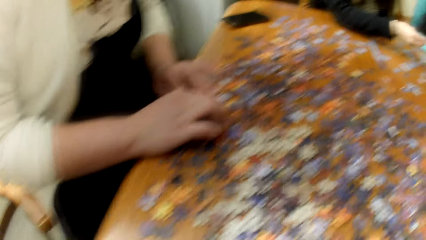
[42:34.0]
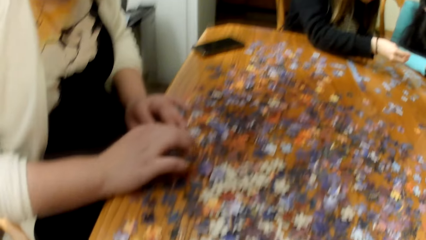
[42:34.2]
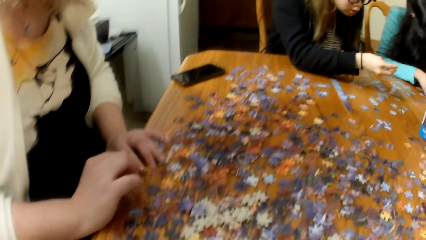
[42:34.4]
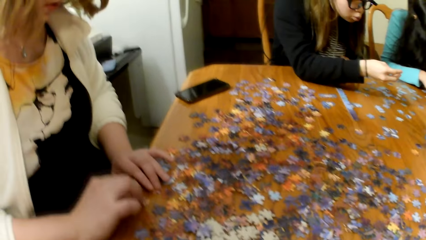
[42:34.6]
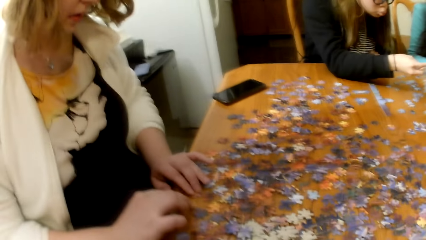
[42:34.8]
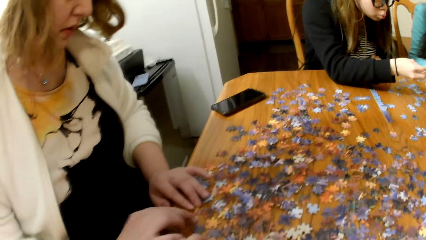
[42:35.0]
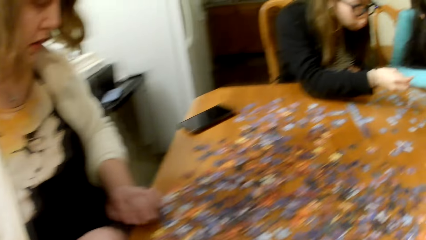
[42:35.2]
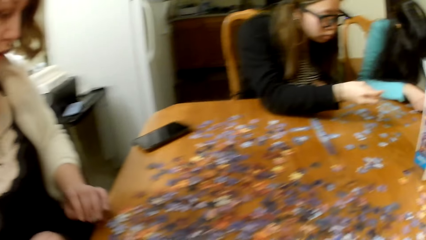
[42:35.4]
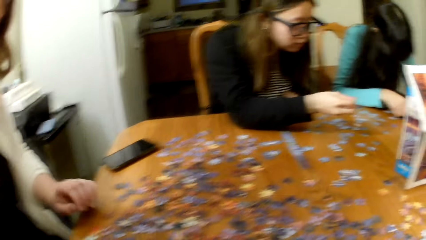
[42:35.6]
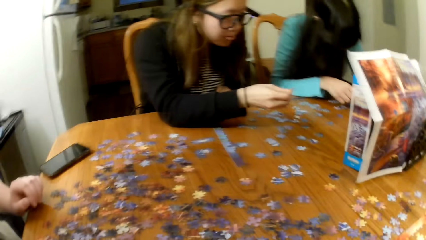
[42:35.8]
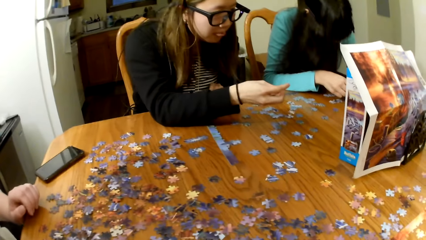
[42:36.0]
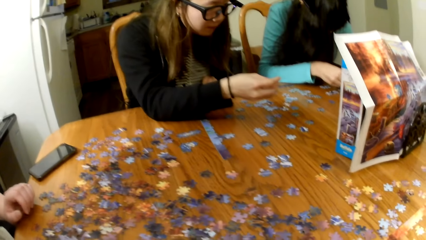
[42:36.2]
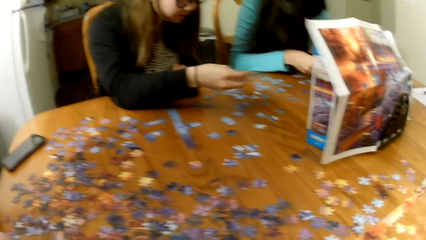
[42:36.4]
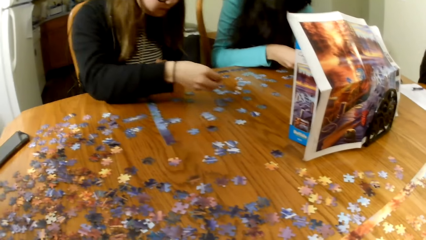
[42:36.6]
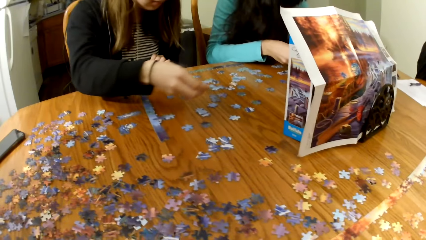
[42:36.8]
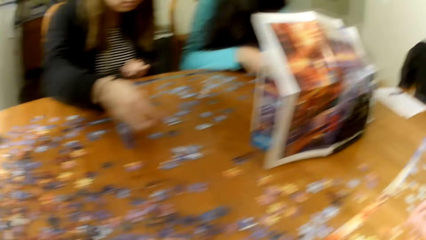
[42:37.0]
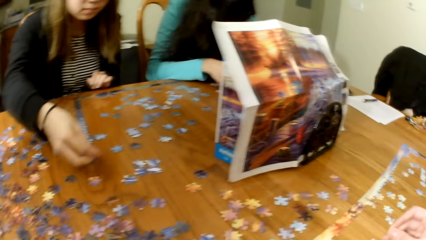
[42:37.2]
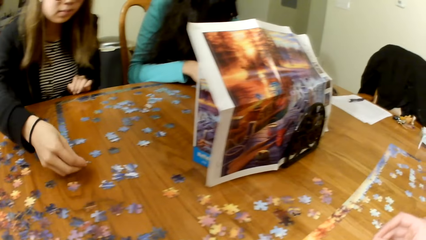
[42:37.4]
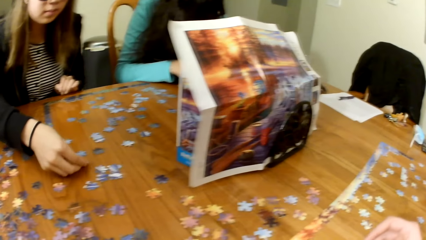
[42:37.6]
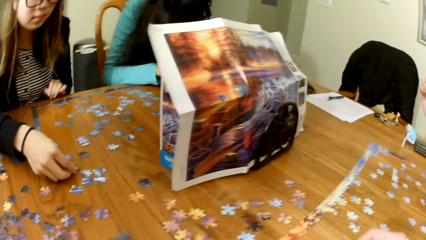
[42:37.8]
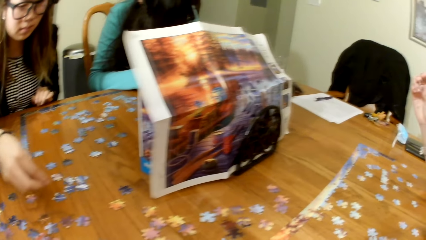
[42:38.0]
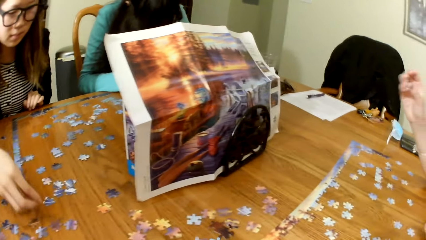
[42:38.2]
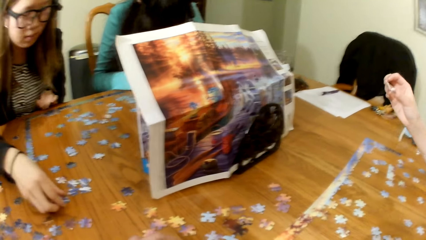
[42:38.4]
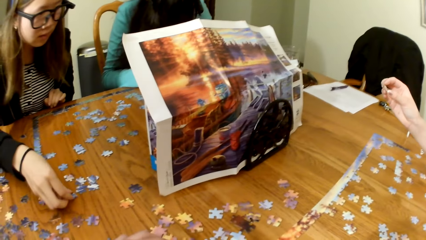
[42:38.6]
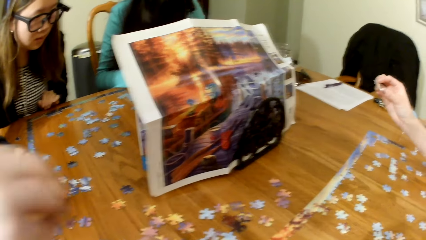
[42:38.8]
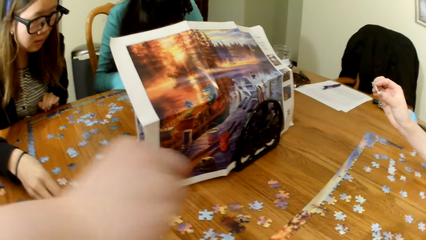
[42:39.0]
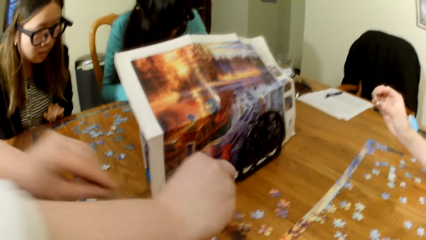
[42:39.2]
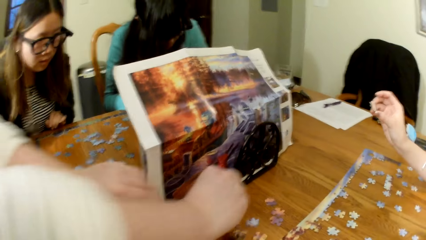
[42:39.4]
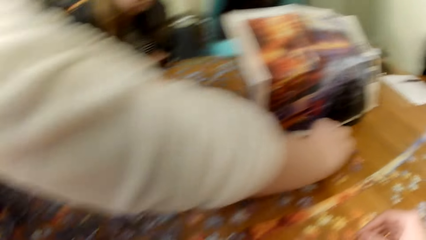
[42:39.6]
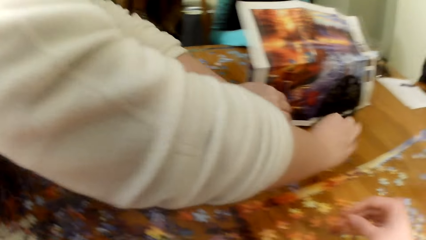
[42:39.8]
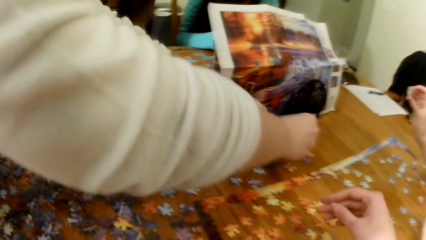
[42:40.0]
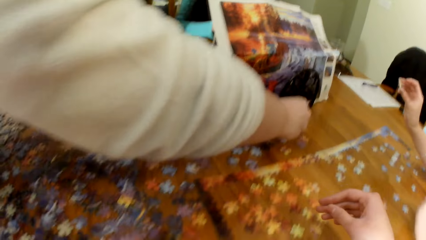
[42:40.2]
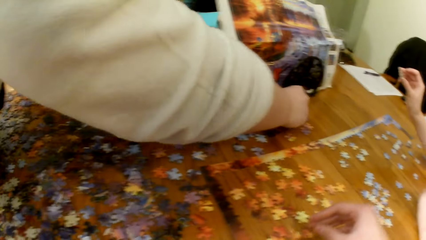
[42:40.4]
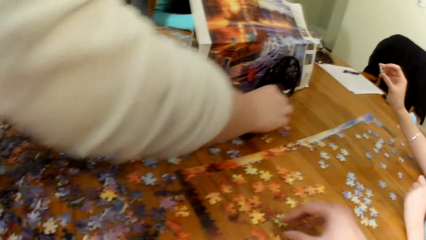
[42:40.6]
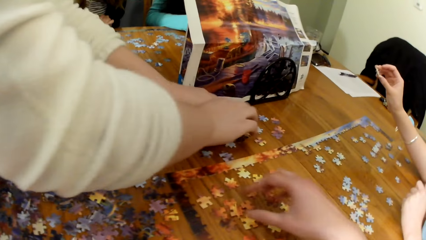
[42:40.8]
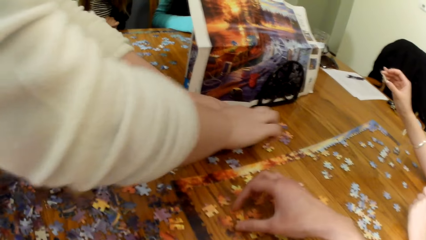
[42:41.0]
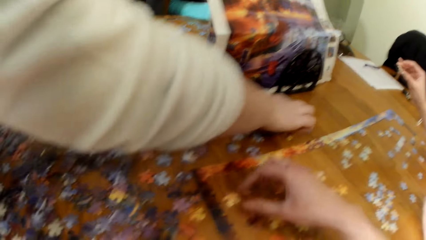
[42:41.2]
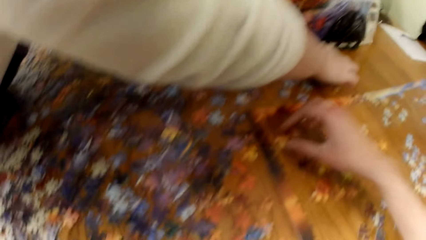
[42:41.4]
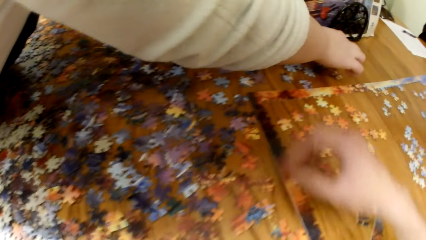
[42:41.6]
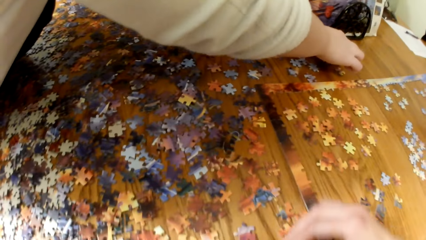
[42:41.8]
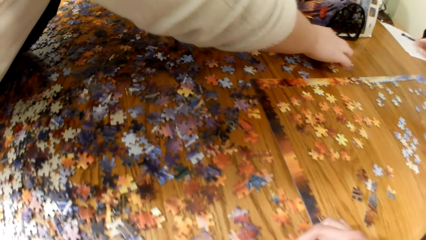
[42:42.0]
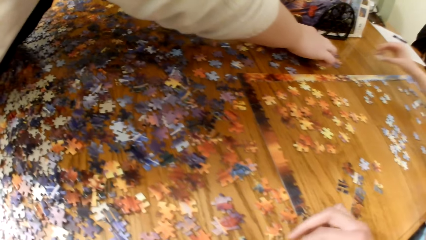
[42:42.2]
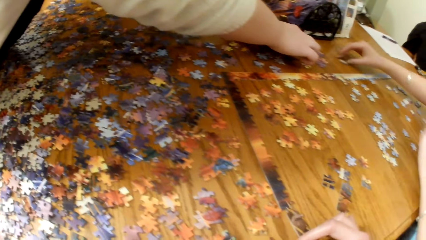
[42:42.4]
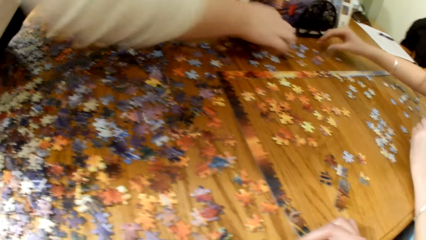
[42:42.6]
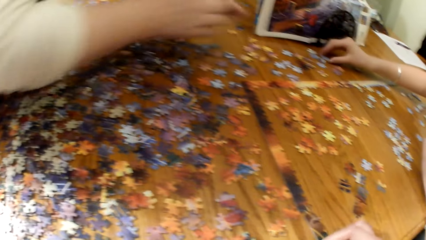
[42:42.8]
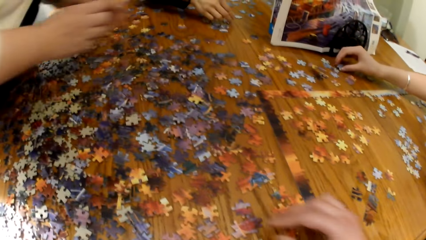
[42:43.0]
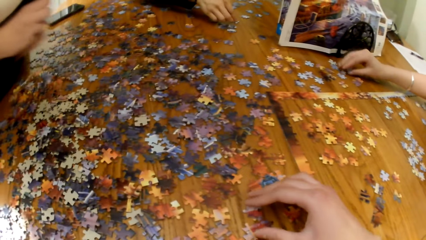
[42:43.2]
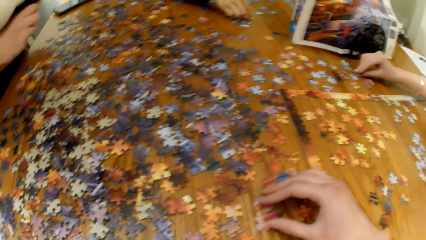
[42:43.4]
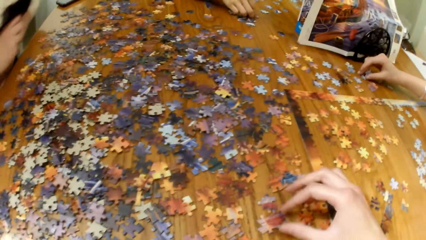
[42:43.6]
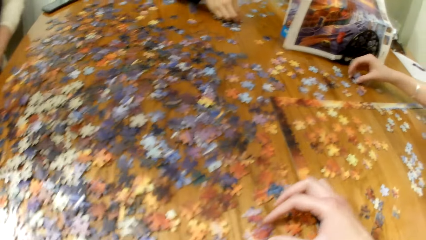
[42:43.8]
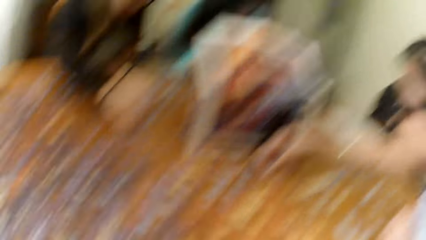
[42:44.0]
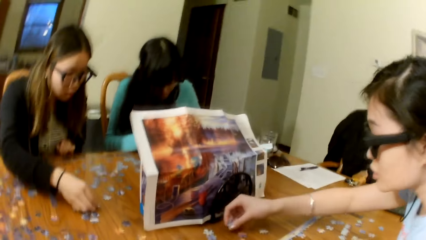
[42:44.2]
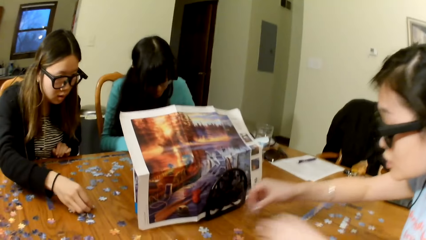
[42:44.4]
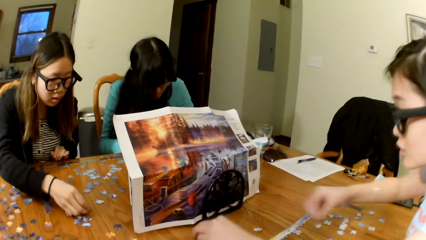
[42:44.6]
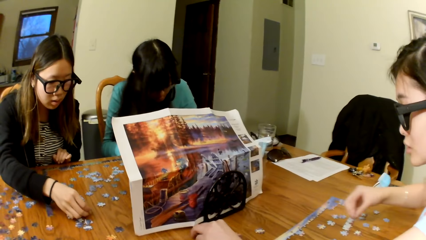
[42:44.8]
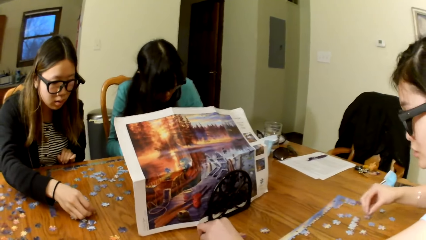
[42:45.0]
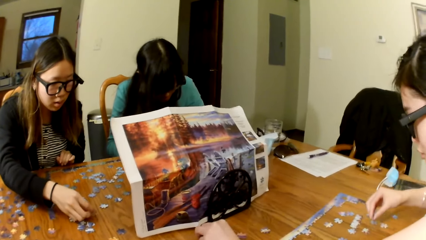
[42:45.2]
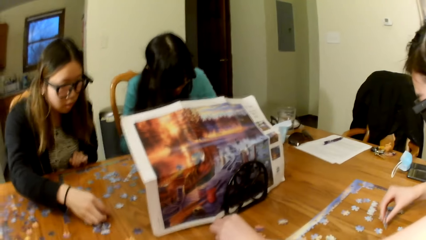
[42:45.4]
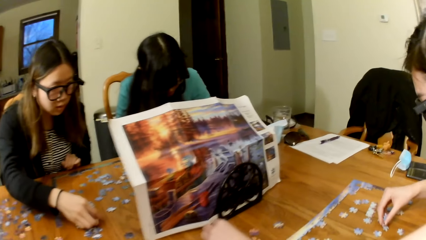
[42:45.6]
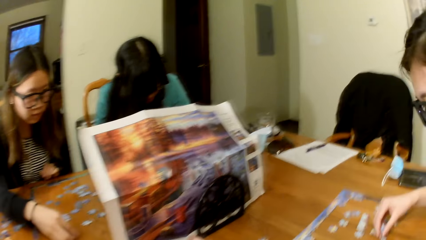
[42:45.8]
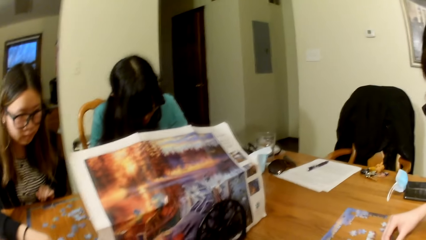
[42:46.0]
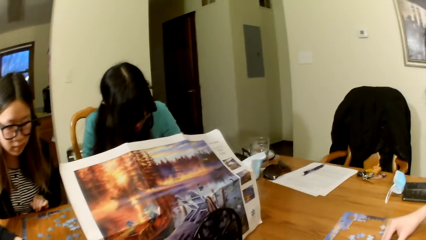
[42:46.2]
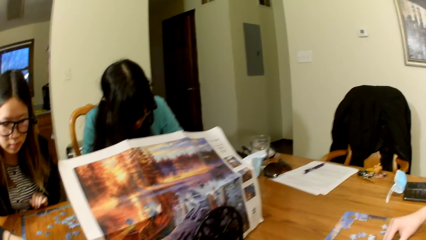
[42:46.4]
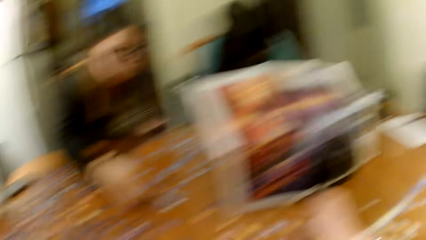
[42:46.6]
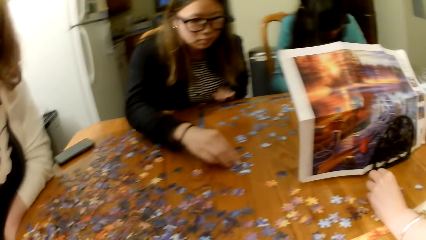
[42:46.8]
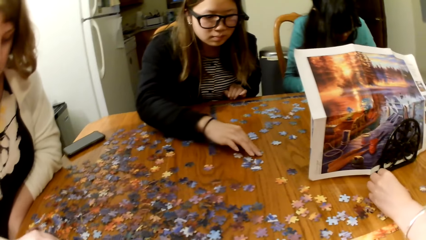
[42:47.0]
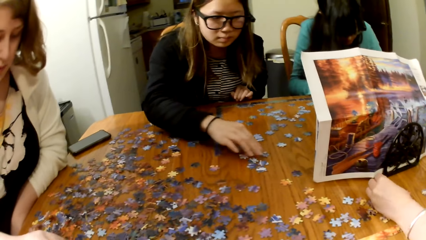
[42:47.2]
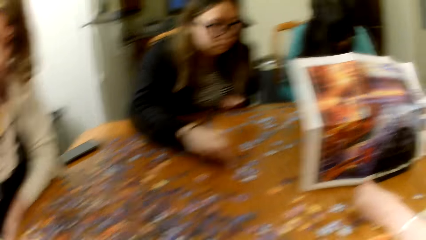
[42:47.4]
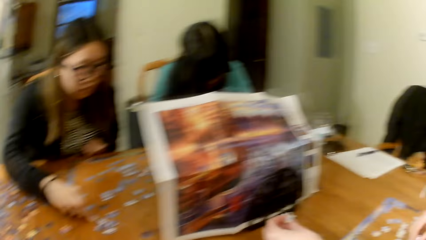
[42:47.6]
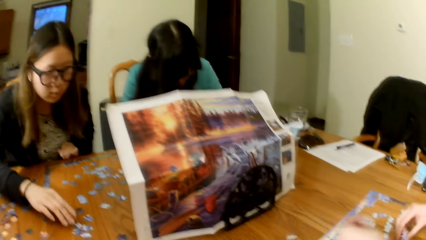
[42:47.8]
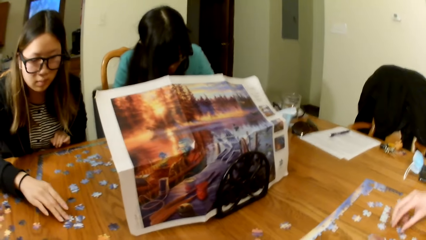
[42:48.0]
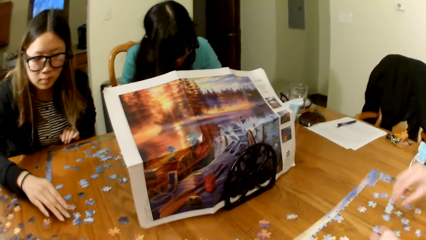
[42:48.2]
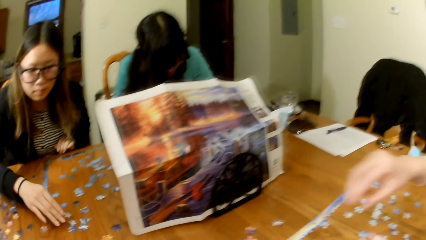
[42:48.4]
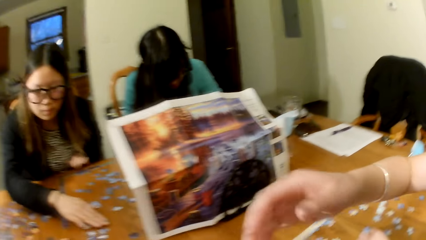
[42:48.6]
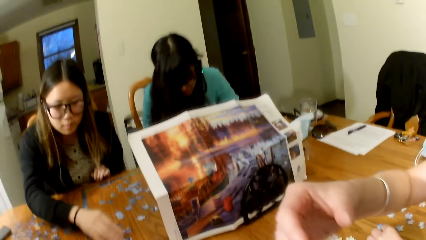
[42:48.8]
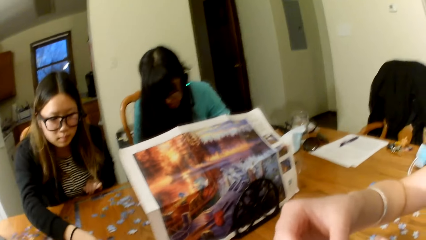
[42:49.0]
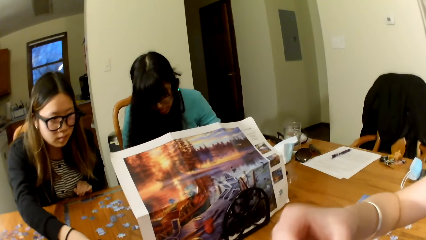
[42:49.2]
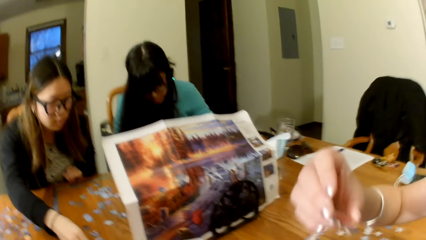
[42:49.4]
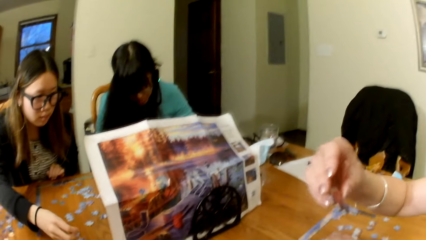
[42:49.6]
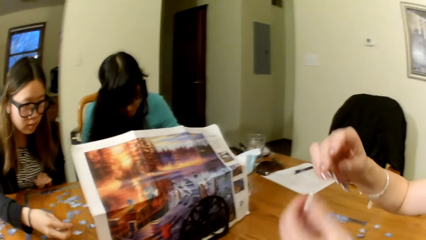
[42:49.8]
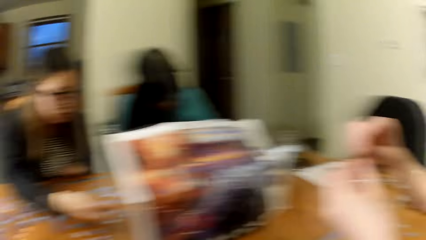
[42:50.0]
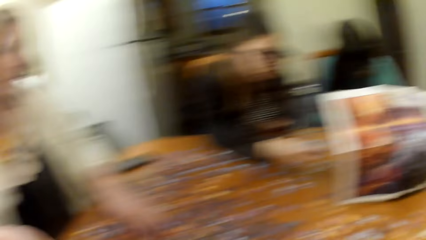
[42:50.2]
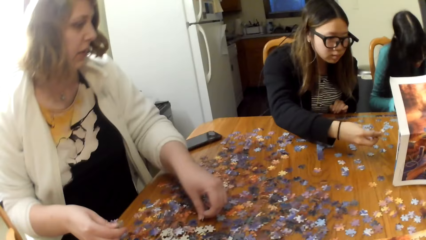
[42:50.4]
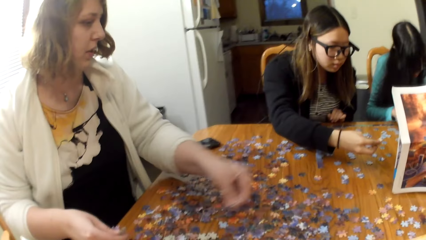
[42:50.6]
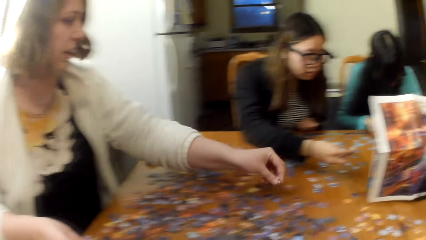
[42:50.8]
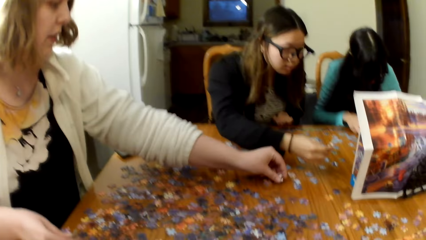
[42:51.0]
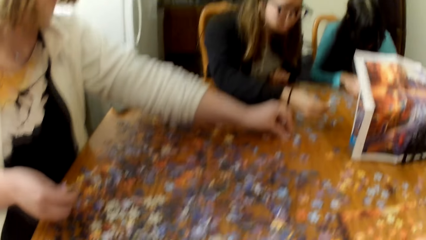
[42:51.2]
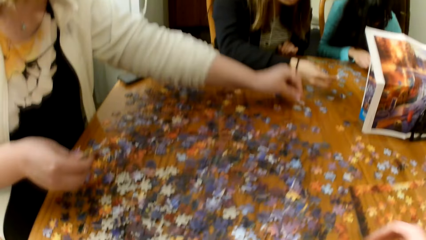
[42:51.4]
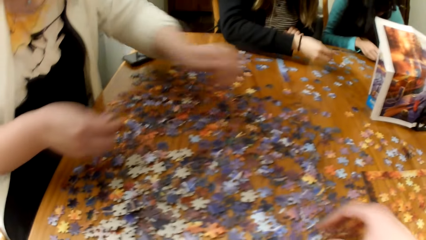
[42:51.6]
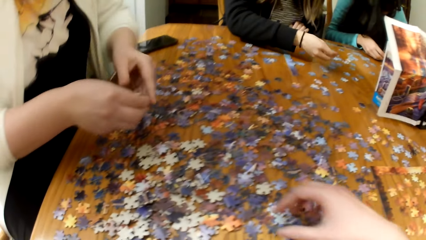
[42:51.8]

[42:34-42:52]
A lady arranges the puzzle piece. Another lady arranges the puzzle piece and arranges the puzzle piece on the table. The first lady picks the puzzle piece. The camera wearer picks the puzzle piece. A third lady picks the puzzle piece. The second lady places the puzzle piece on the table. The third lady picks the puzzle piece. The first lady places the puzzle piece on the table.
